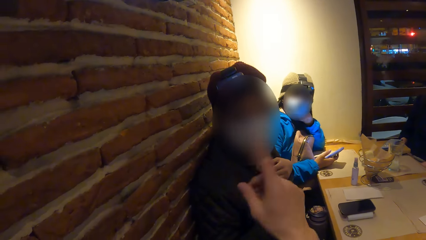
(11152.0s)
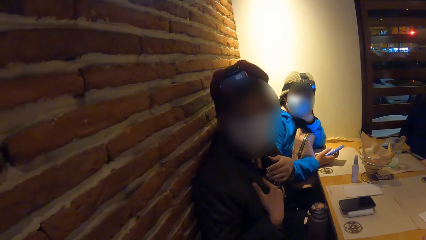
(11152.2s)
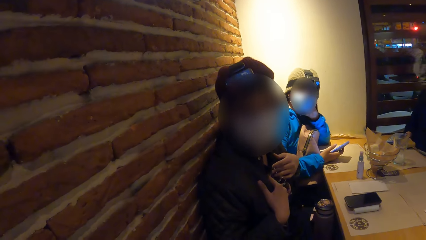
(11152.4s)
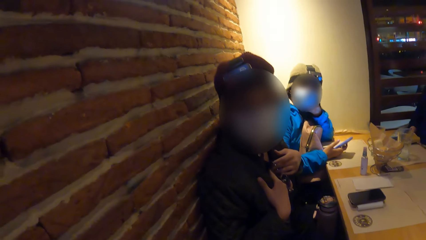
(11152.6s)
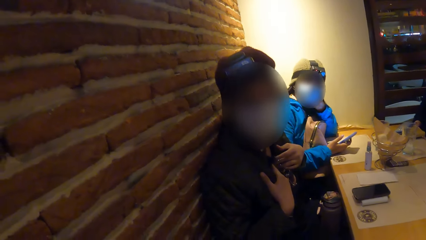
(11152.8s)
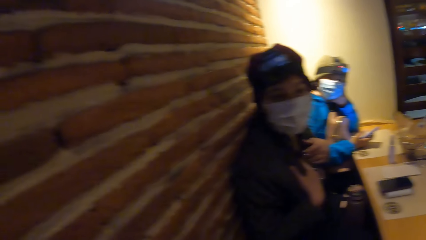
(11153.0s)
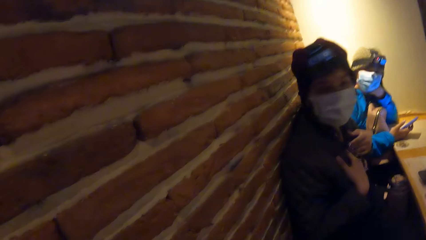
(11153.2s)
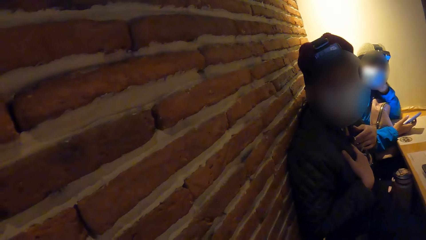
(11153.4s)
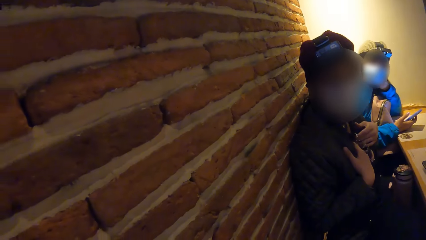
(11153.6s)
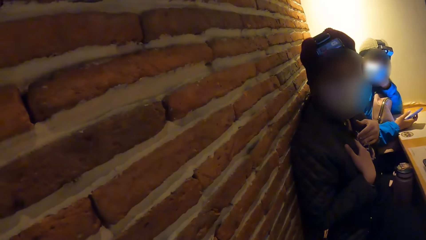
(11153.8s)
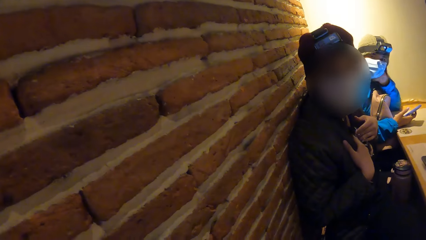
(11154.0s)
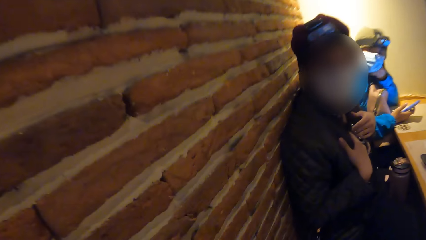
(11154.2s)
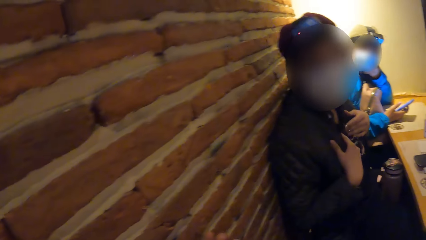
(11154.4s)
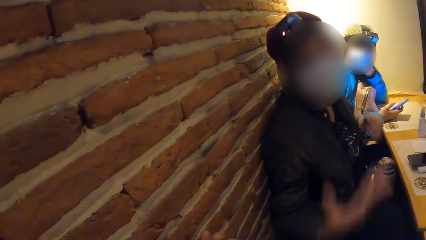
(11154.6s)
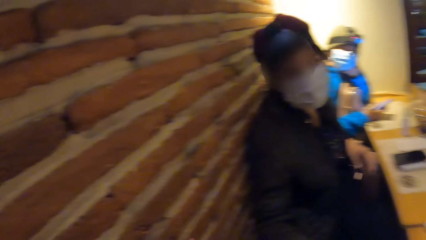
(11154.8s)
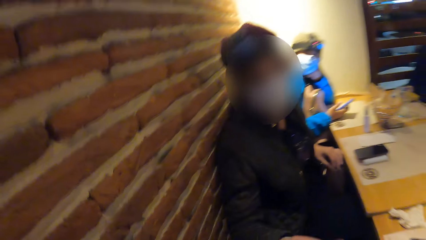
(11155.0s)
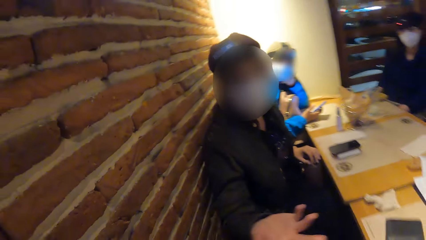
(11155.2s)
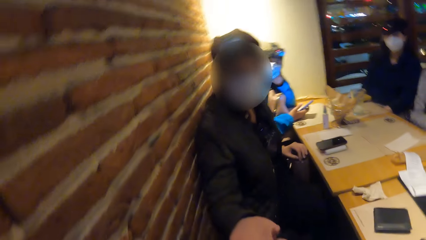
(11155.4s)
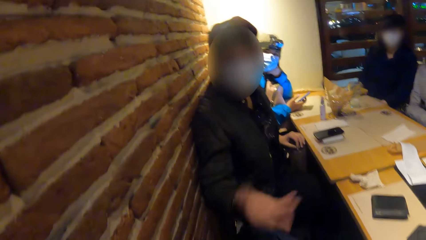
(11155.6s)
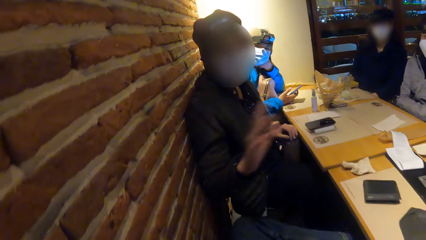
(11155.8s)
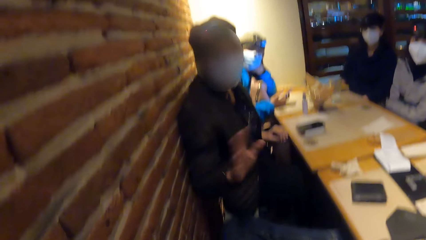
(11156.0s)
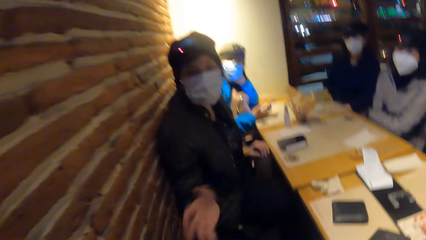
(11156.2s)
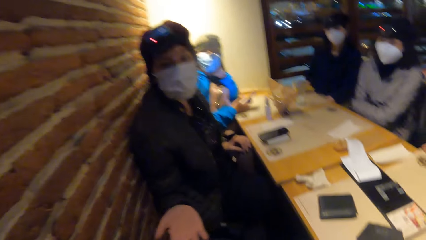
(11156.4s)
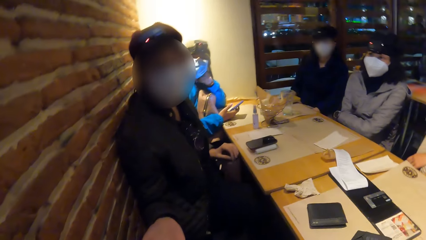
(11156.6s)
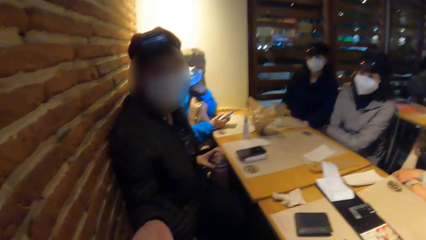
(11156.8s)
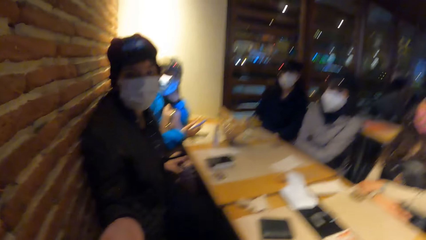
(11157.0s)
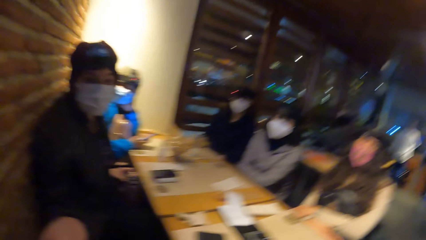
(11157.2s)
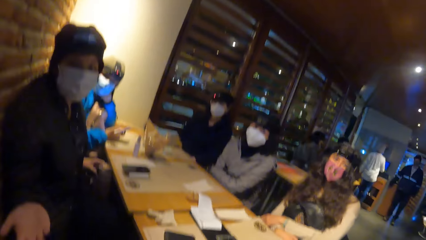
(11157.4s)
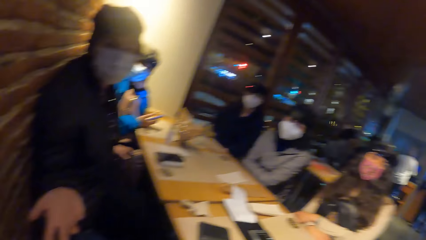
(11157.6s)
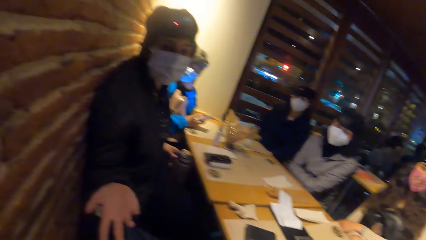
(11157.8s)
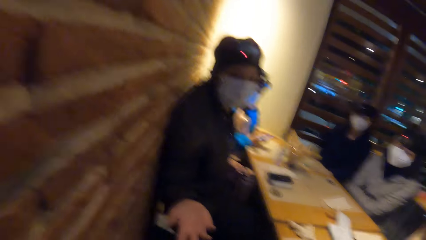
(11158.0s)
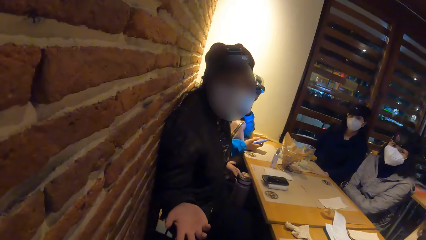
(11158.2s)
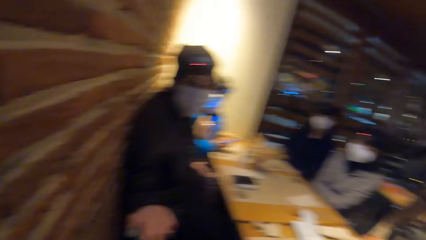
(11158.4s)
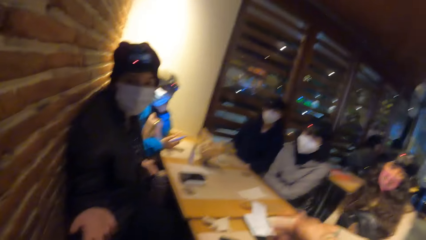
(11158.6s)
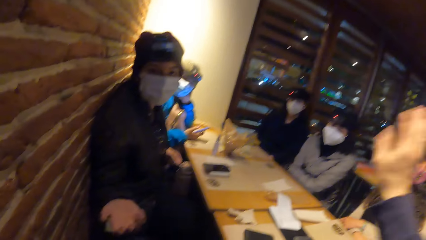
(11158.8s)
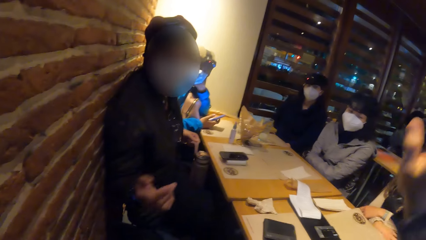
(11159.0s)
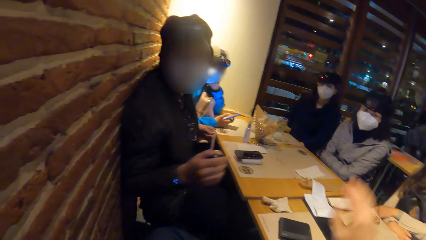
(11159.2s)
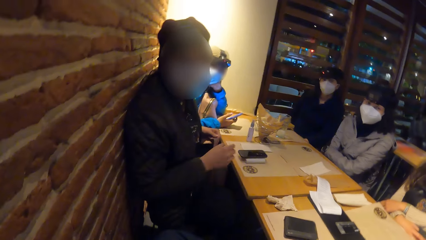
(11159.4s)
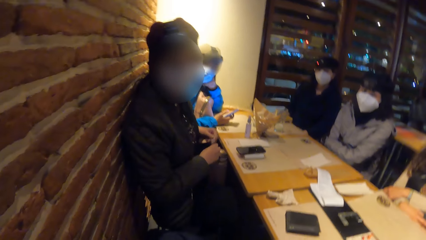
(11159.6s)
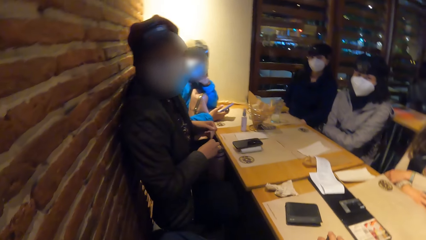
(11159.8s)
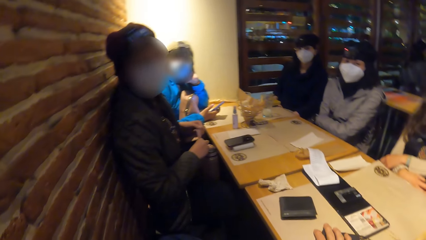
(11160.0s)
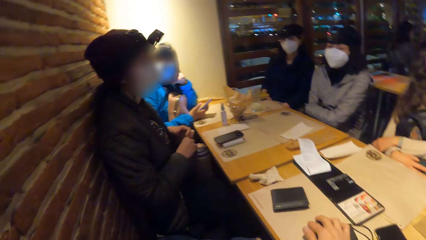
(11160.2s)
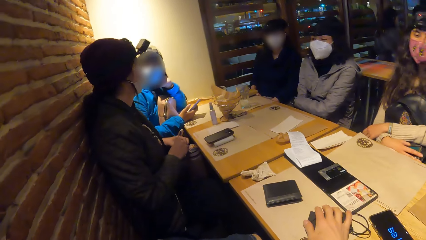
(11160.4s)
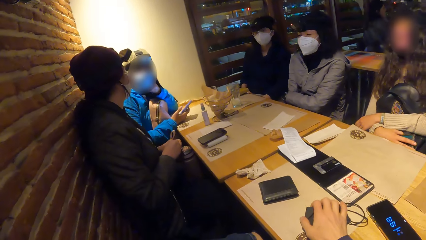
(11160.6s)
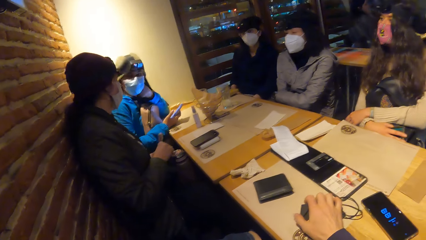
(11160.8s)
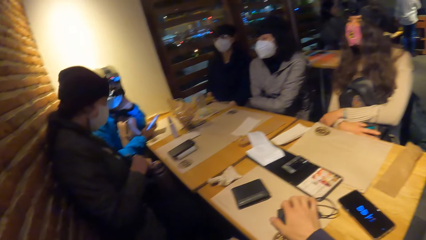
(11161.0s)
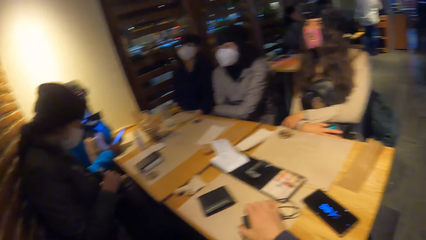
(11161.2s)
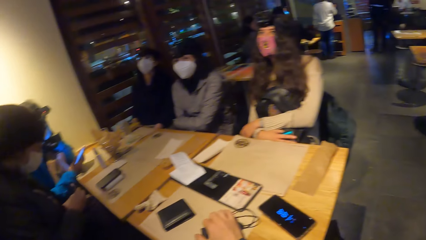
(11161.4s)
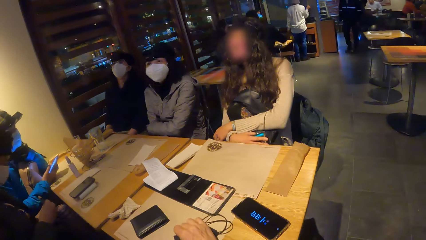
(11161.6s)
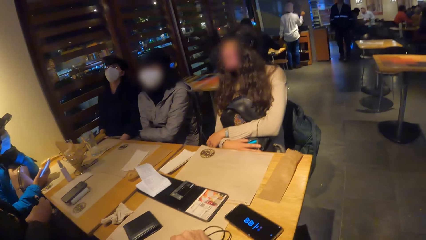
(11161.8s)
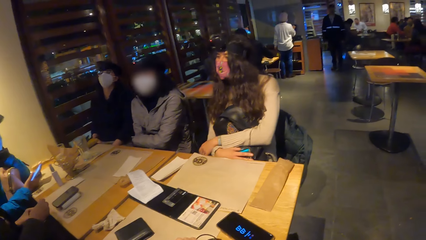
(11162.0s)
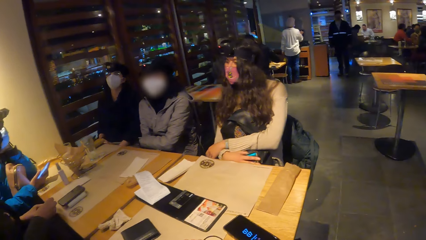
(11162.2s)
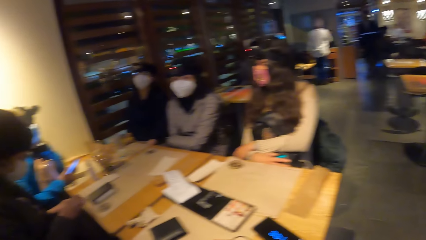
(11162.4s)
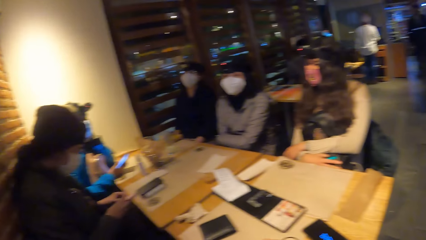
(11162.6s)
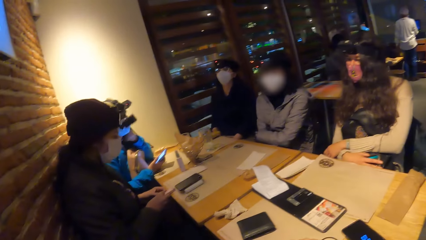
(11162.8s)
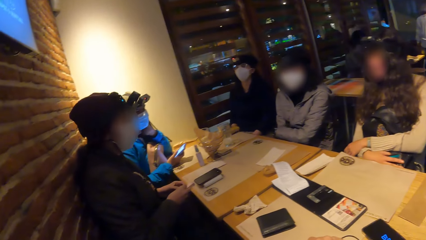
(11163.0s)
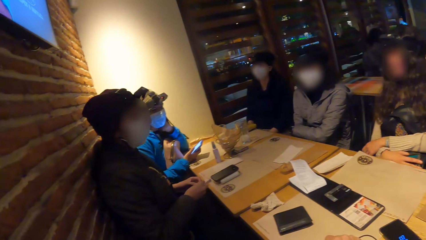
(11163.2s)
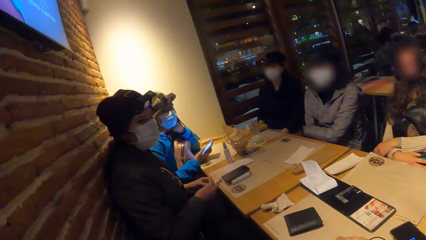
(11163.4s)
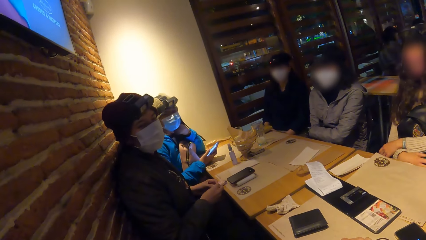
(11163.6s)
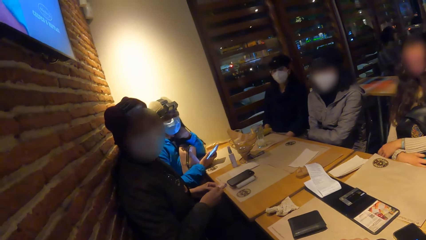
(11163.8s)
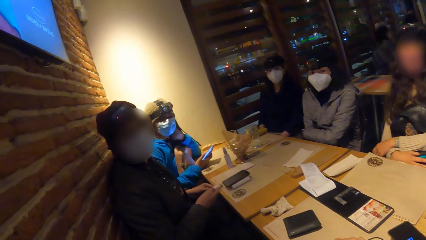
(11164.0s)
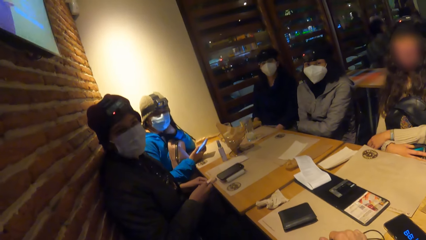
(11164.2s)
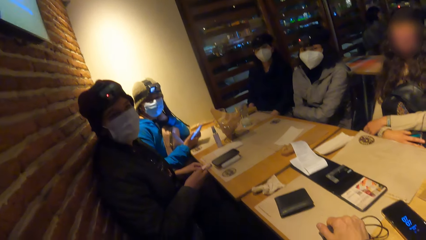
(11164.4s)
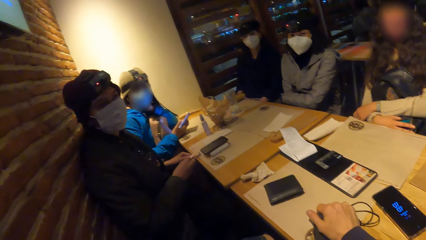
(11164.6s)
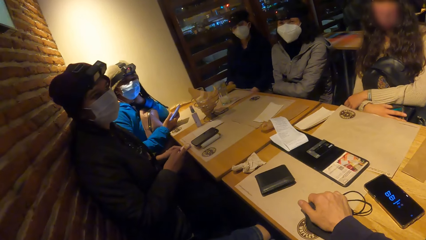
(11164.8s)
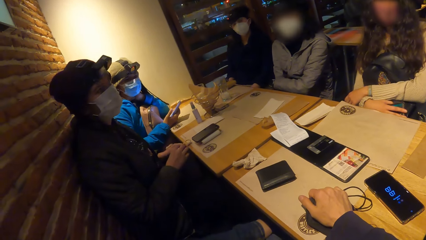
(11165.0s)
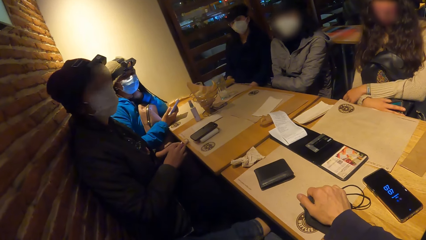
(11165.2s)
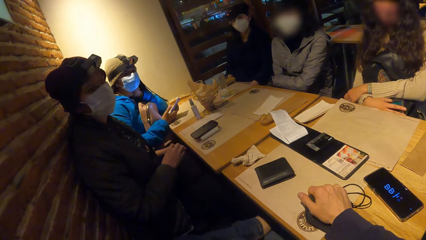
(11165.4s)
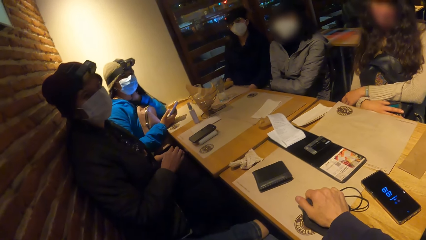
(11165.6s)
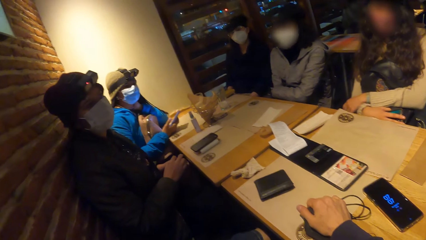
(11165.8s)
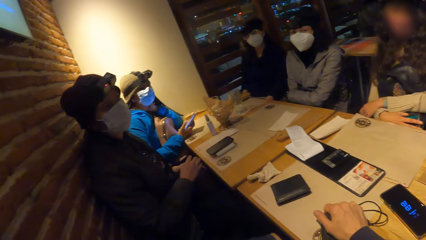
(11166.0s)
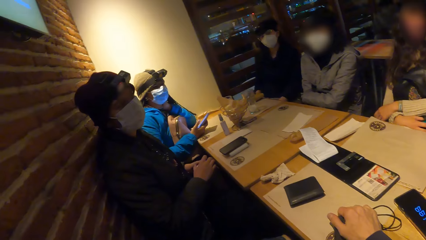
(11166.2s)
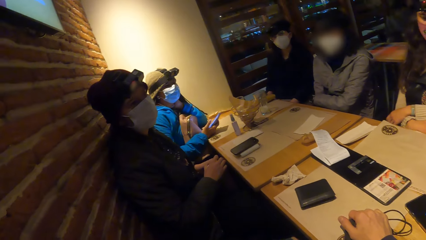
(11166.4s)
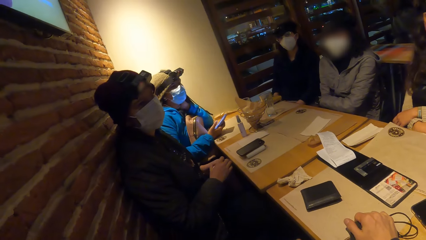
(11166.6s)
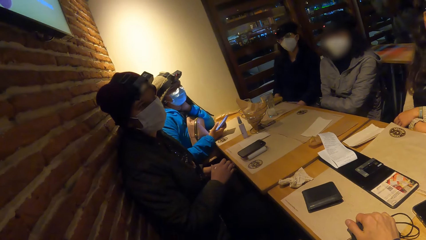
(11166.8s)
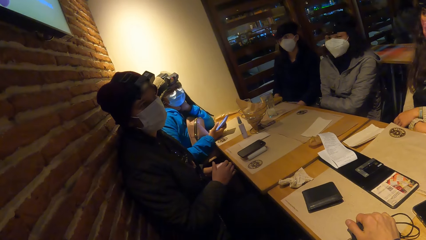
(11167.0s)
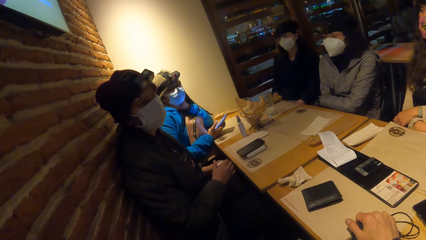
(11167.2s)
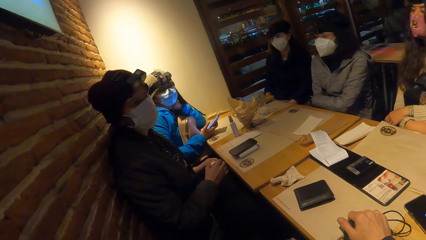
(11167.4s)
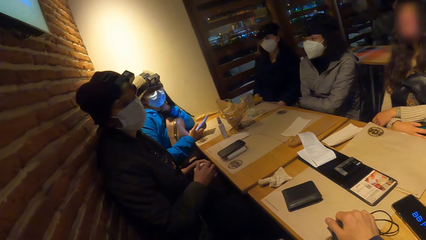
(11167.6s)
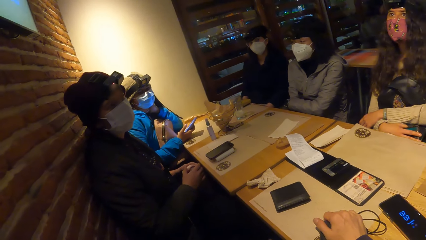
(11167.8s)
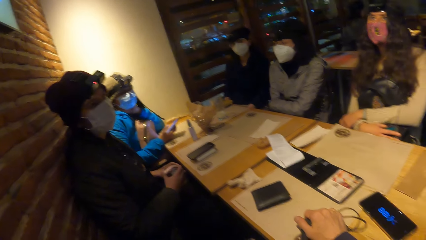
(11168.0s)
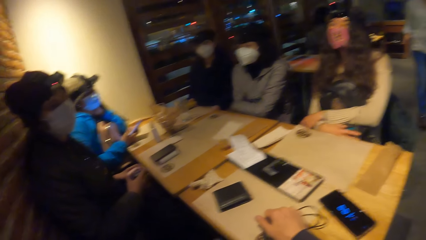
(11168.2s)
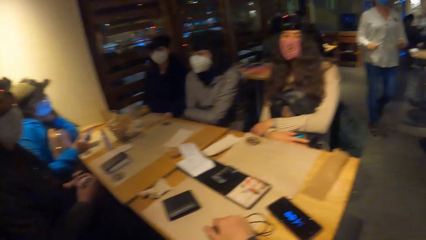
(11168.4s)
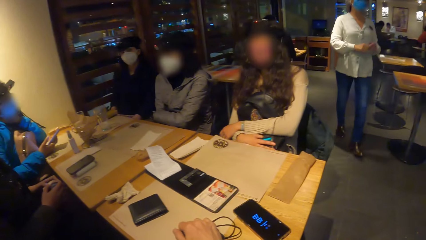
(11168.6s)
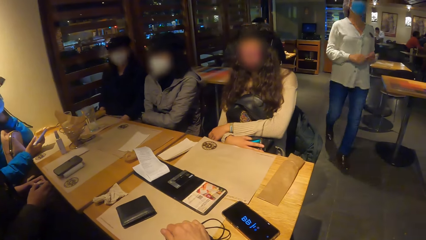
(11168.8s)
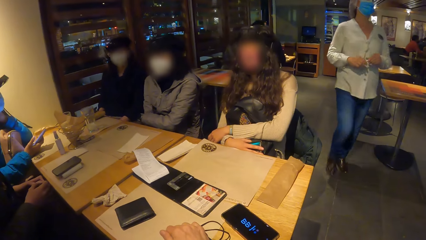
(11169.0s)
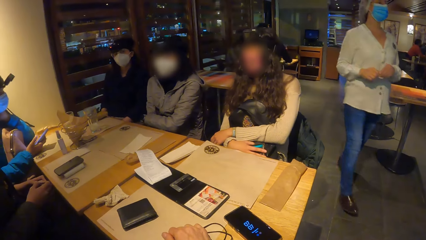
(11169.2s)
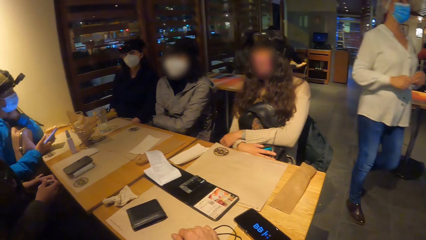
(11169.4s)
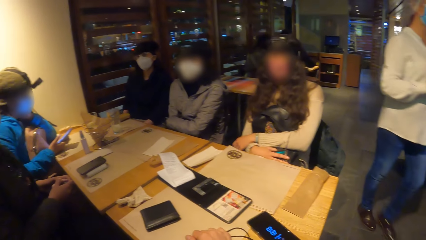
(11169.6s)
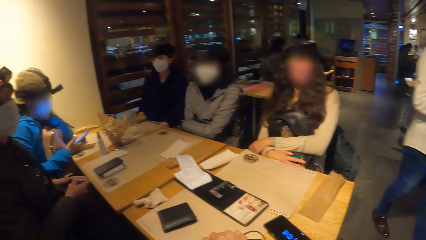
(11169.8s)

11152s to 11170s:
A man holds a bottle. The camera wearer places a hand on a mask on the table. They interact with a group of people. A lady walks in the restaurant.
